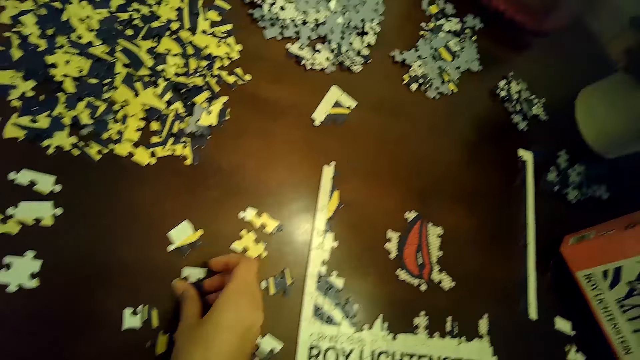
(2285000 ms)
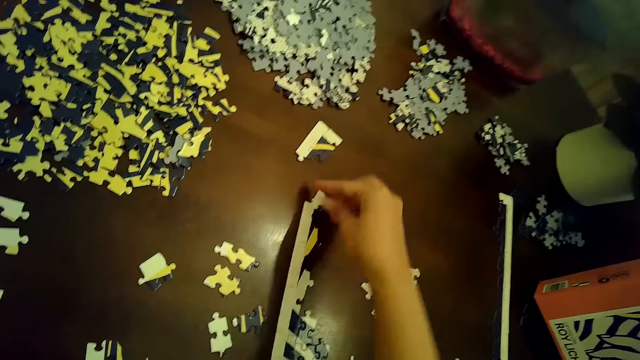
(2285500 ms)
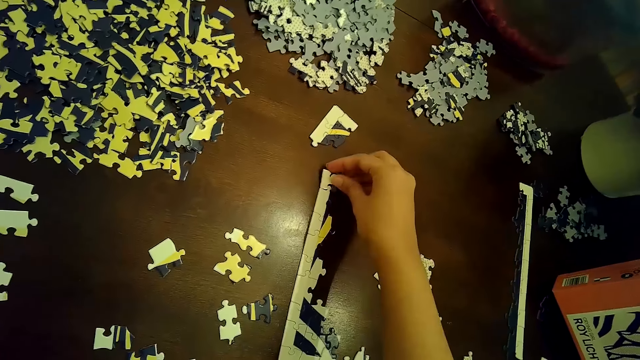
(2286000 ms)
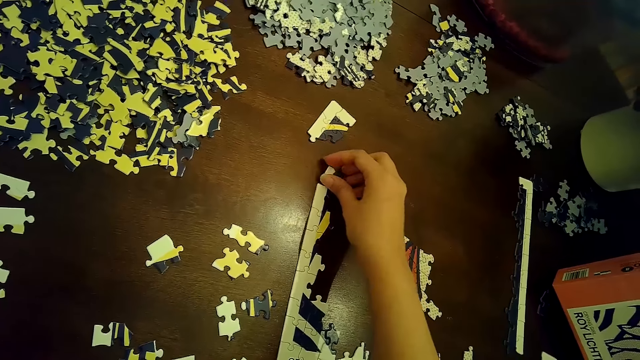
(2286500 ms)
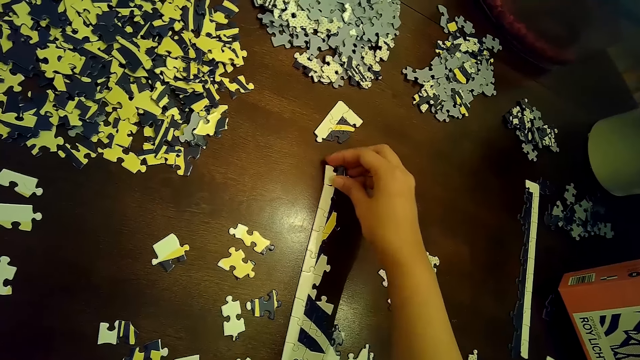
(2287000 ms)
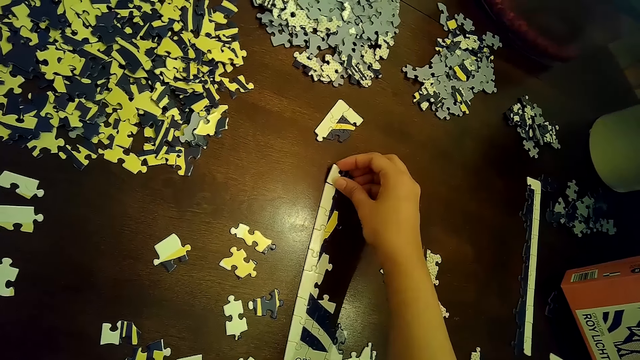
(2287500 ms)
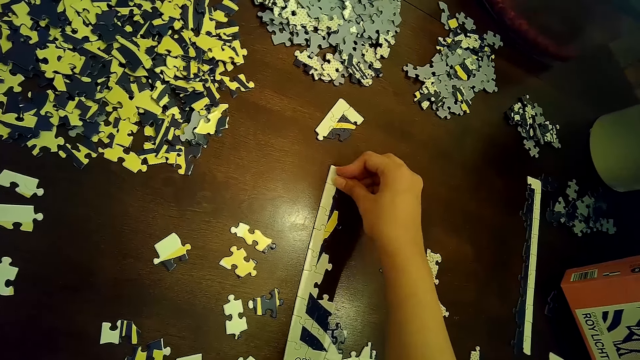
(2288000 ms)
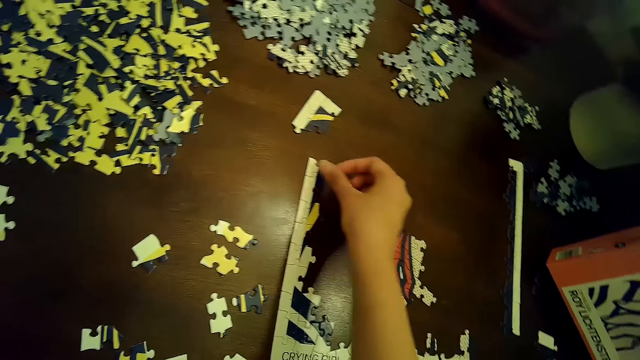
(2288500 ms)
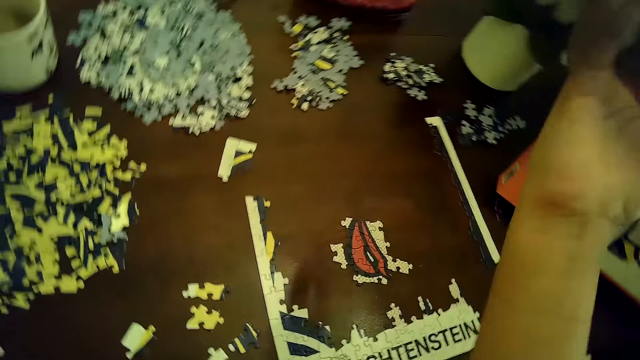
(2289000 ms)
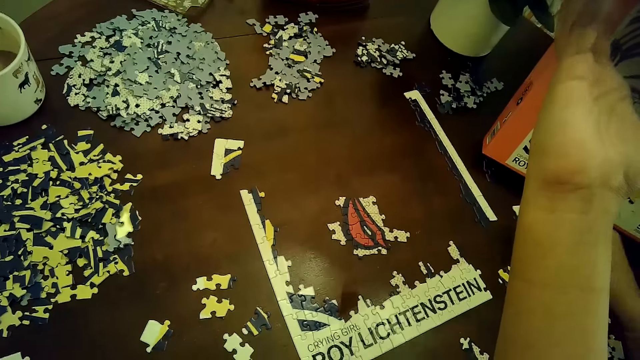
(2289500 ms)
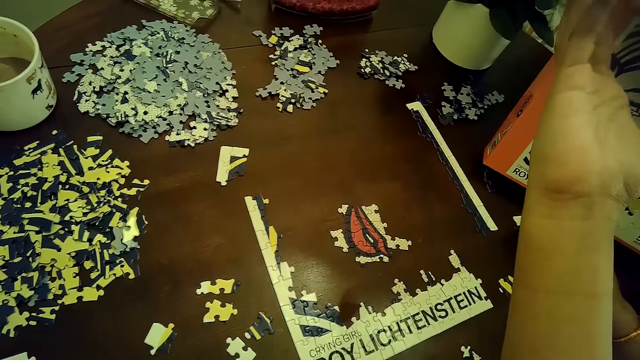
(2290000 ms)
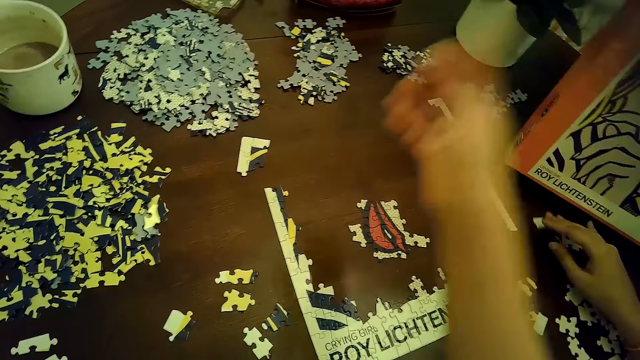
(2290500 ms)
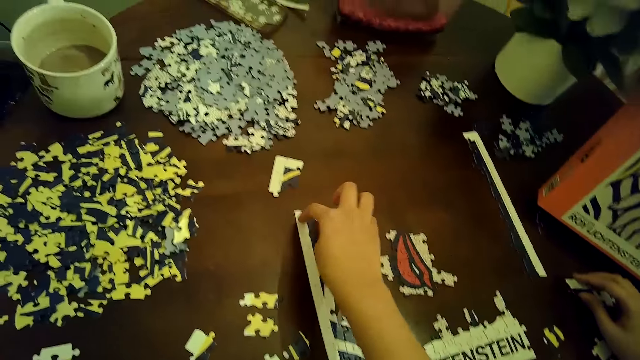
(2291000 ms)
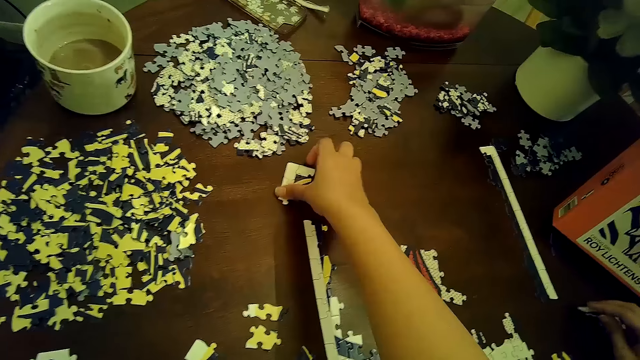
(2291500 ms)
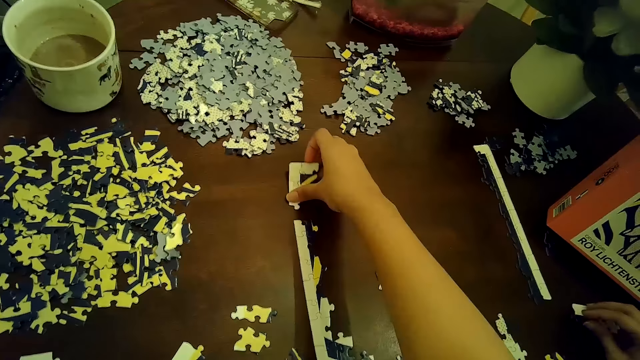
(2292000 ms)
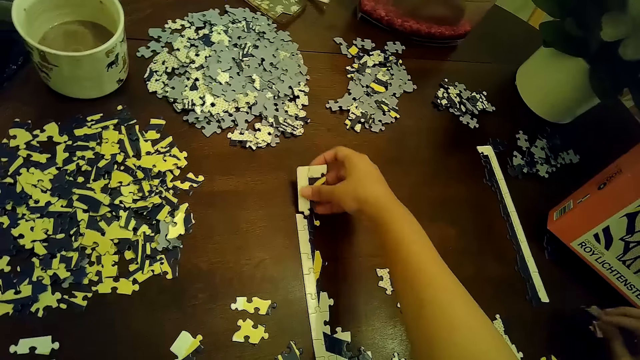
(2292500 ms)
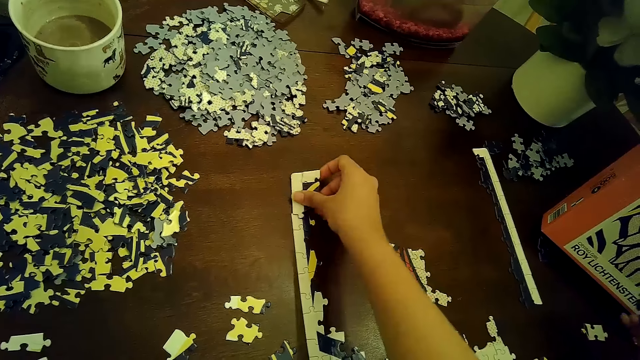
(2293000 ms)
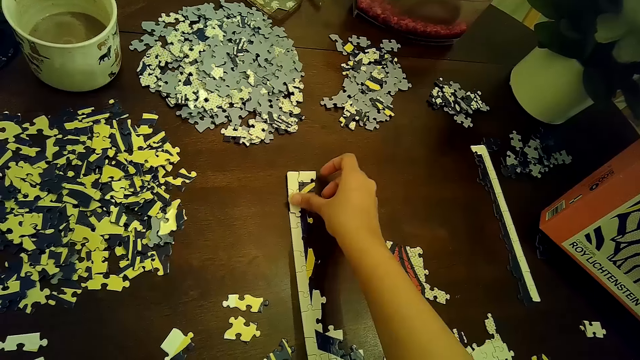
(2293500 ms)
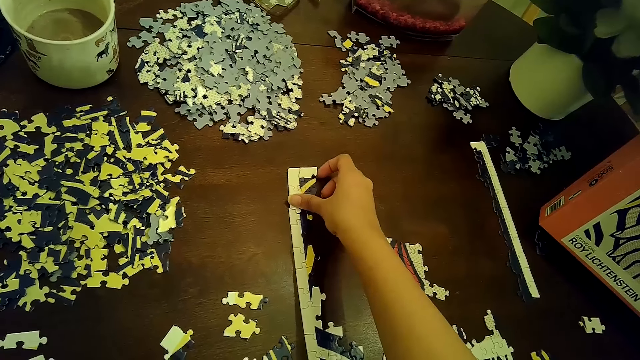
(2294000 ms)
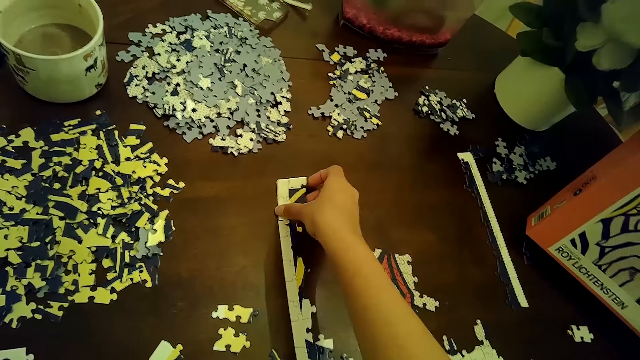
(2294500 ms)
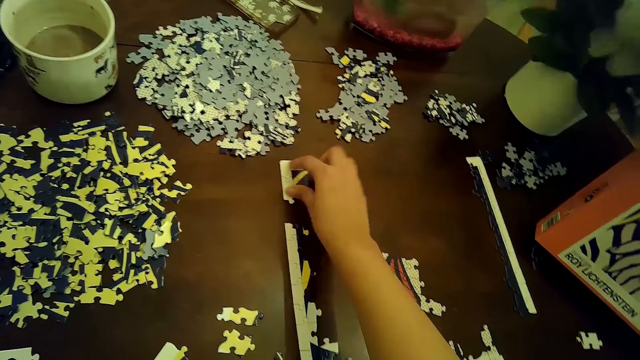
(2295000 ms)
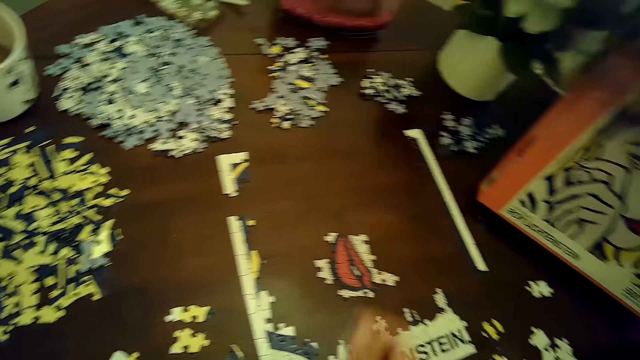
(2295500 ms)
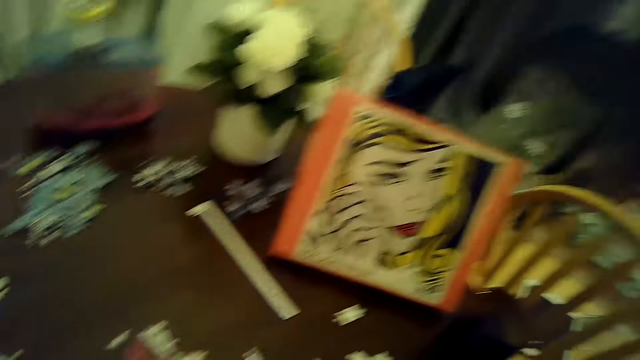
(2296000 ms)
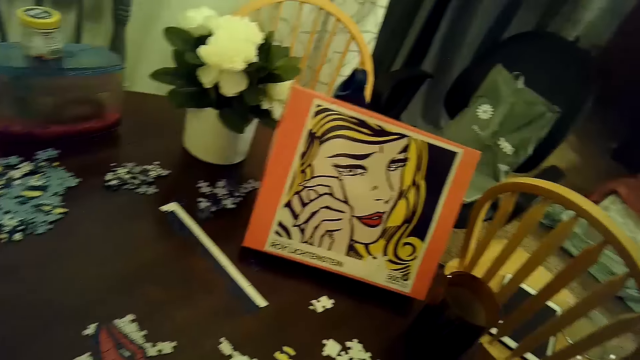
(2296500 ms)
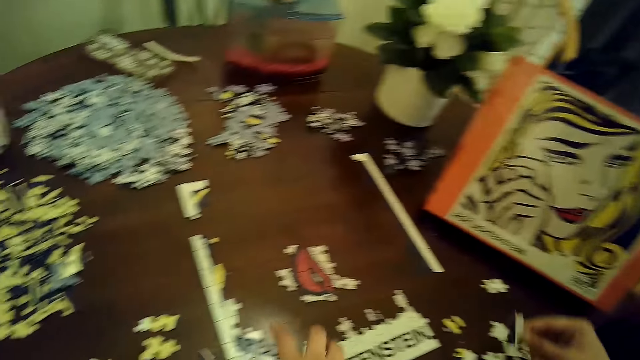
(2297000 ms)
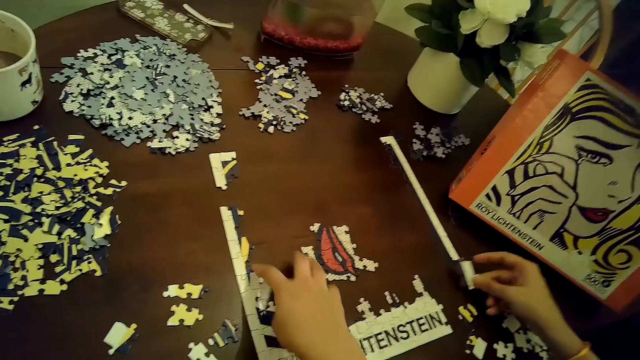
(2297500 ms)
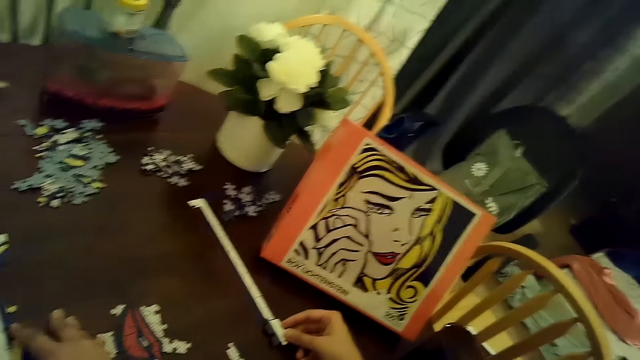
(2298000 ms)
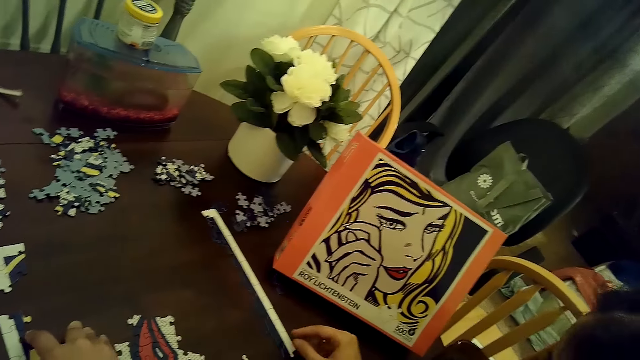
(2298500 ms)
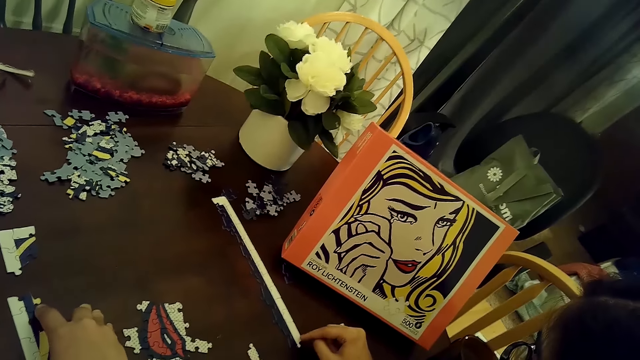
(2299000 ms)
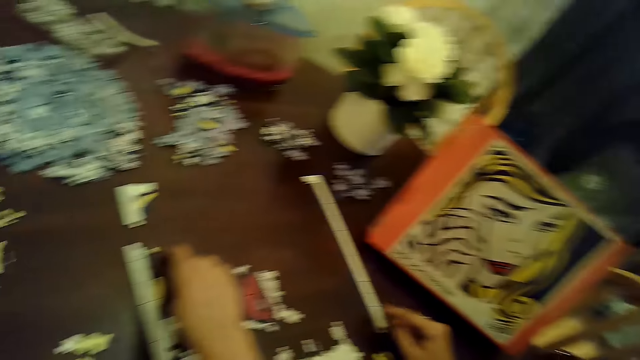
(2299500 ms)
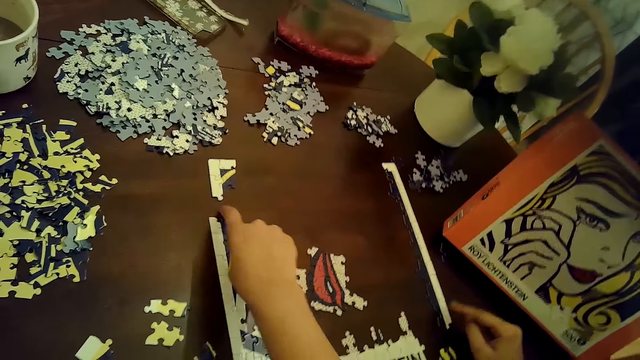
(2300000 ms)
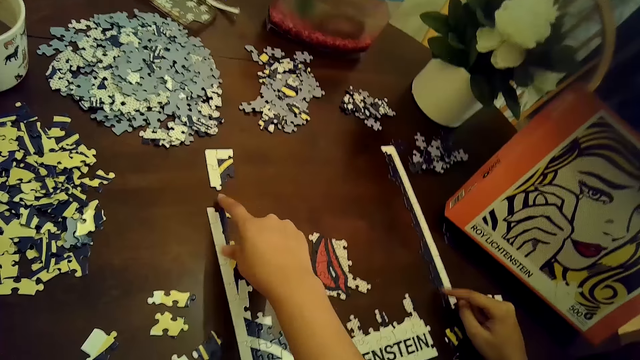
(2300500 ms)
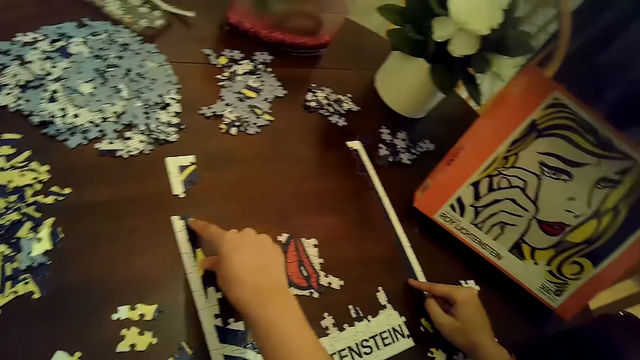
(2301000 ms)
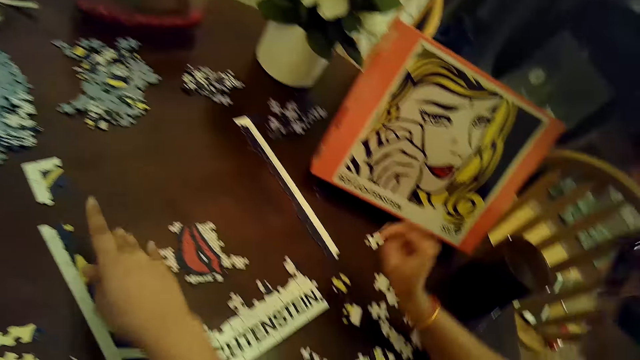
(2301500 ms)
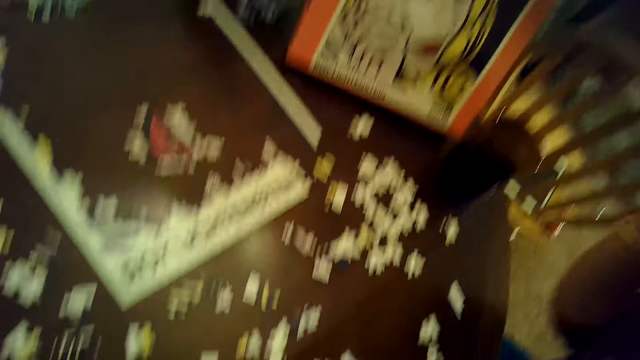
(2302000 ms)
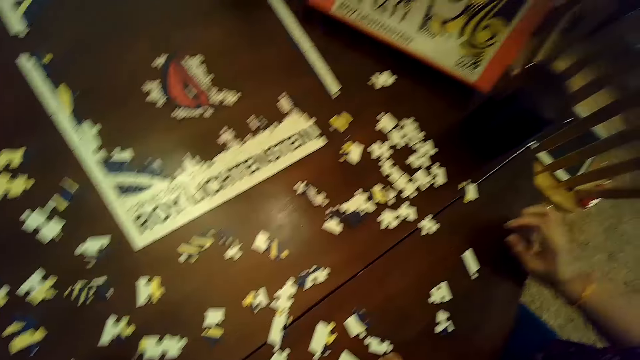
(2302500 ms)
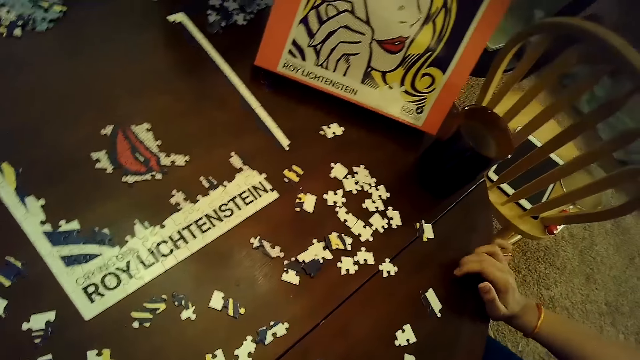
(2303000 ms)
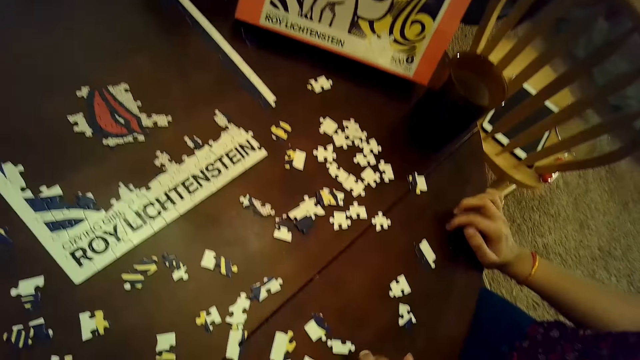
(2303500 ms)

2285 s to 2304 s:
The camera wearer picks a puzzle piece from the table with her right hand. She places the puzzle piece on the puzzle with her right hand. She fixes the puzzle pieces. She touches a part of the puzzle with her right hand. She moves a part of the puzzle with her right hand. She taps on a part of the puzzle with her right hand. She looks around. The woman places a puzzle piece on the puzzle with her right hand and fixes the puzzle pieces. The camera wearer moves a part of the puzzle with her right hand. She moves a part of the puzzle with her right hand again. The woman taps on the table with both hands.

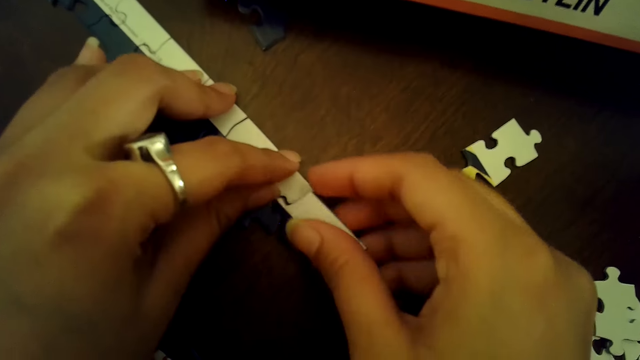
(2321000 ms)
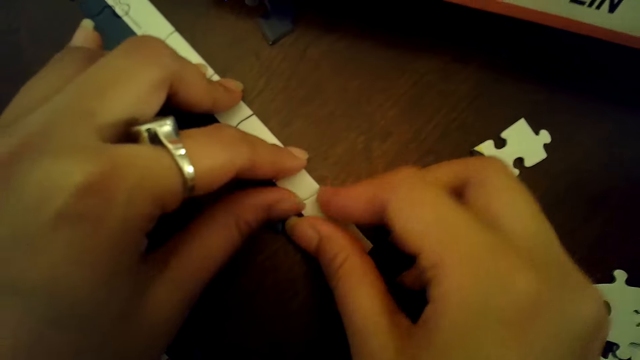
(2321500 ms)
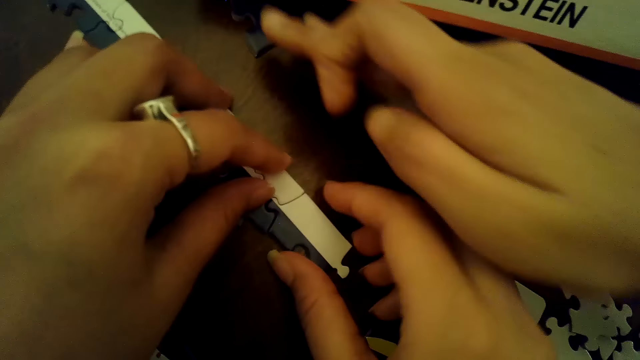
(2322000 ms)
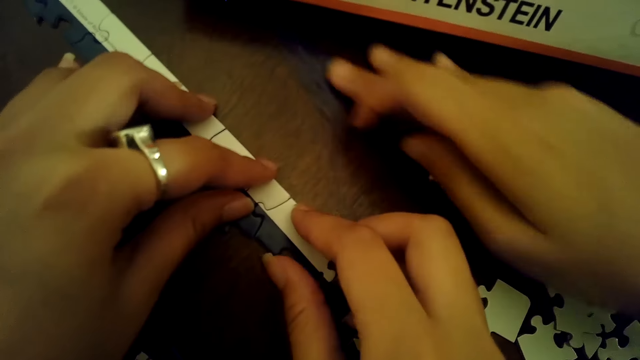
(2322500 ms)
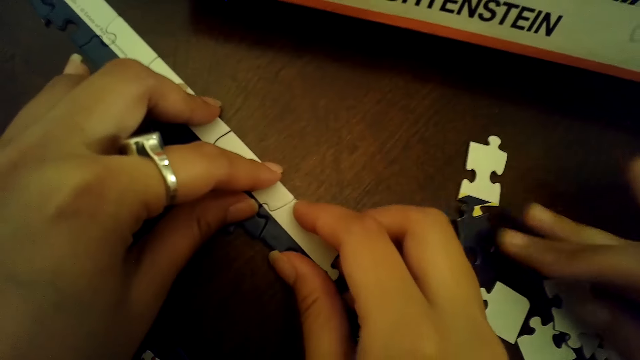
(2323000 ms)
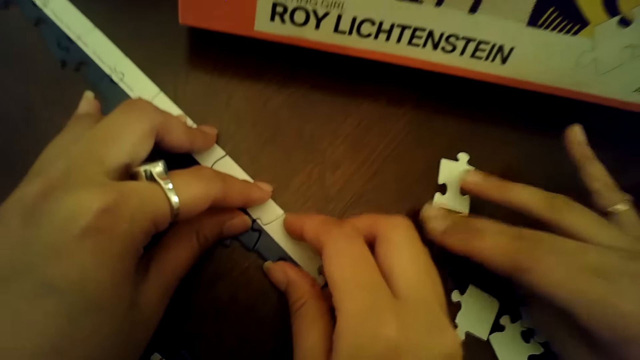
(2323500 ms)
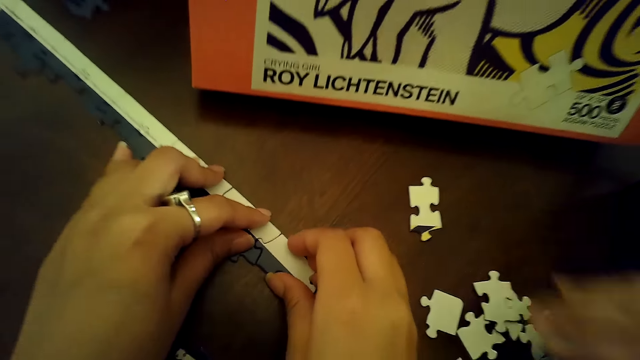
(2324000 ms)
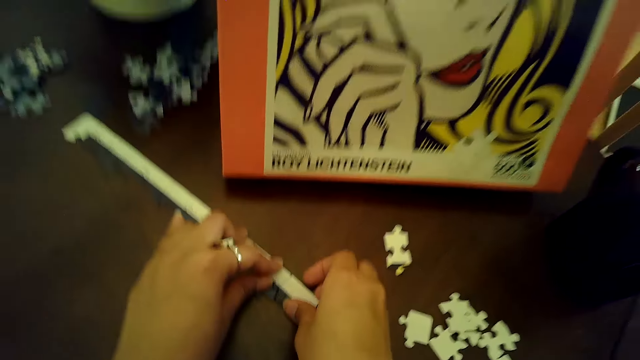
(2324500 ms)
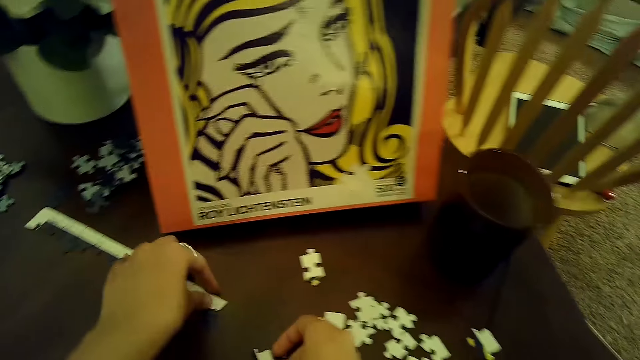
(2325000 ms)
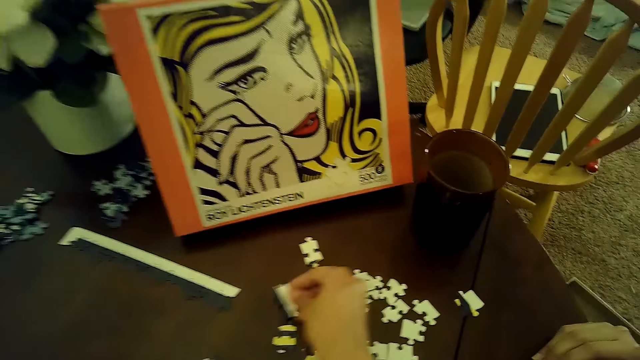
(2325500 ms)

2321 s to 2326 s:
A woman moves a puzzle piece with her right hand. The woman picks the puzzle piece from the table with her right hand. The woman holds the puzzle pieces. The camera wearer removes a puzzle piece from the puzzle with her right hand.
